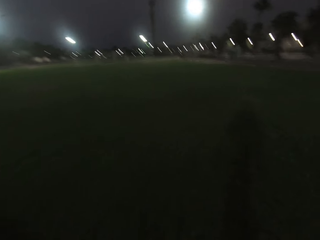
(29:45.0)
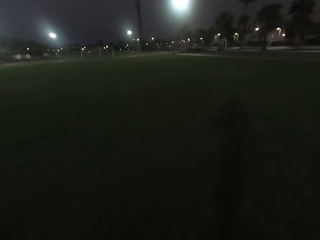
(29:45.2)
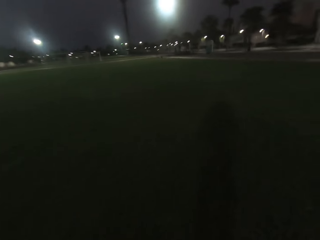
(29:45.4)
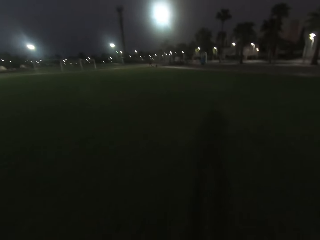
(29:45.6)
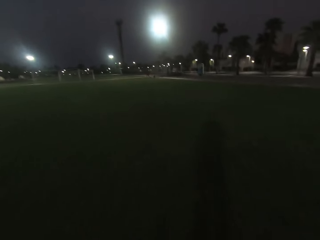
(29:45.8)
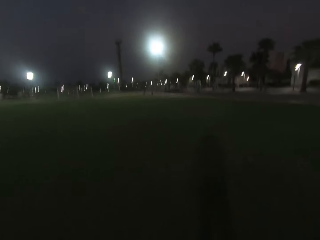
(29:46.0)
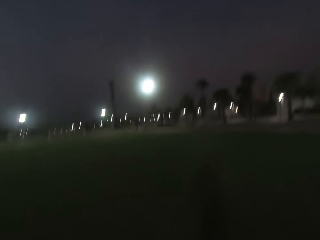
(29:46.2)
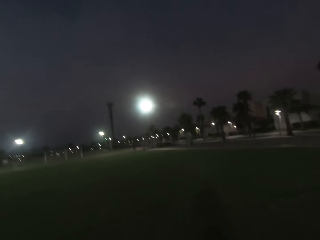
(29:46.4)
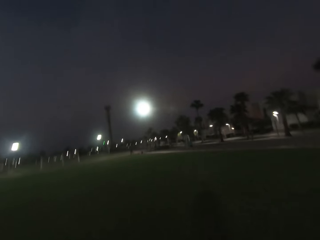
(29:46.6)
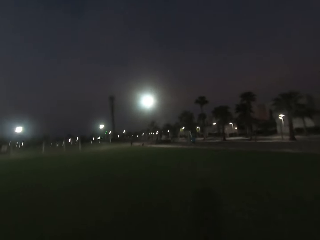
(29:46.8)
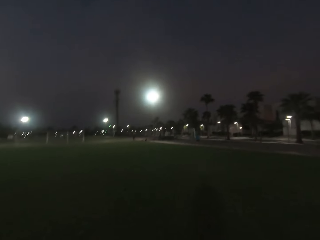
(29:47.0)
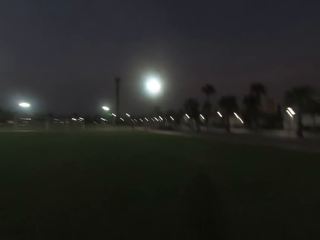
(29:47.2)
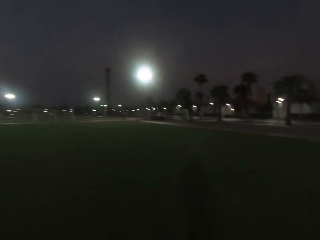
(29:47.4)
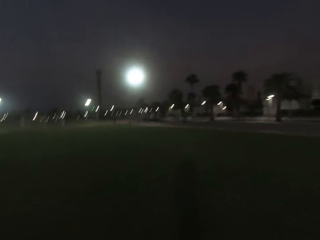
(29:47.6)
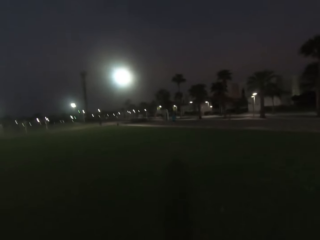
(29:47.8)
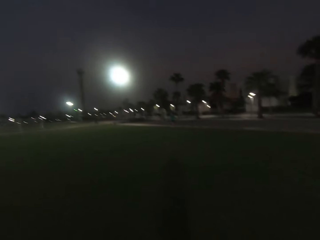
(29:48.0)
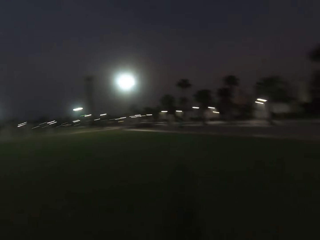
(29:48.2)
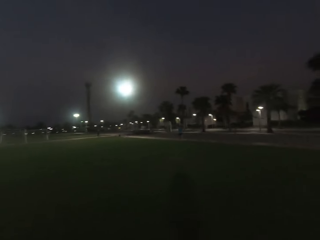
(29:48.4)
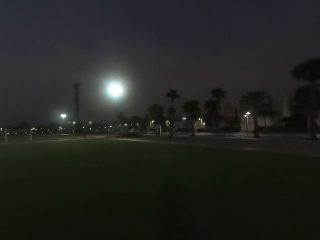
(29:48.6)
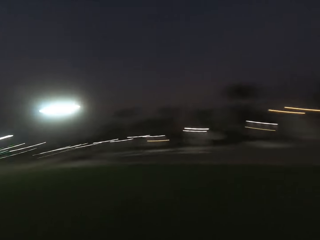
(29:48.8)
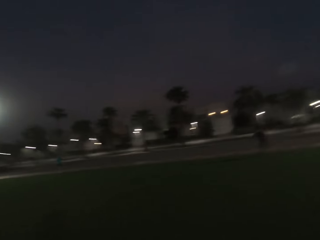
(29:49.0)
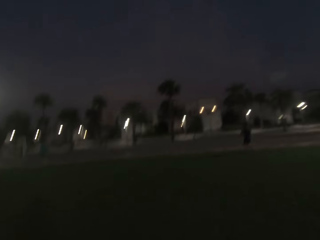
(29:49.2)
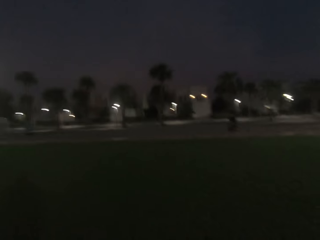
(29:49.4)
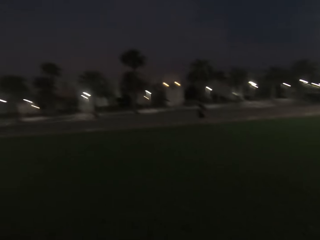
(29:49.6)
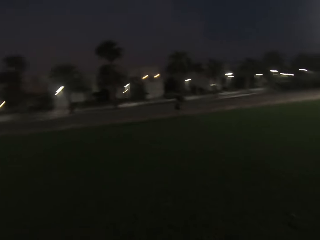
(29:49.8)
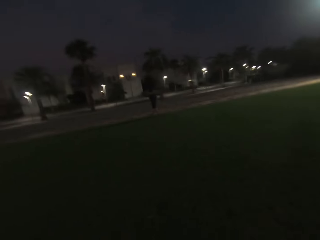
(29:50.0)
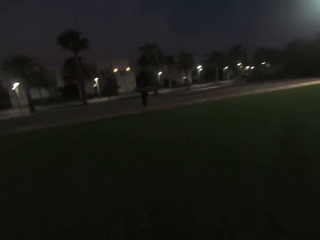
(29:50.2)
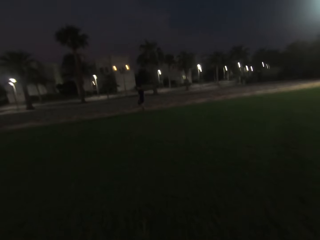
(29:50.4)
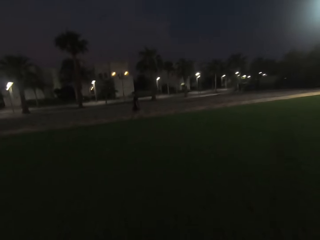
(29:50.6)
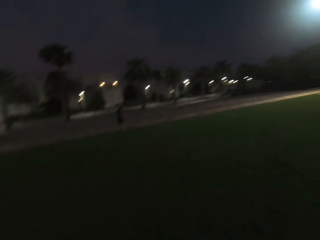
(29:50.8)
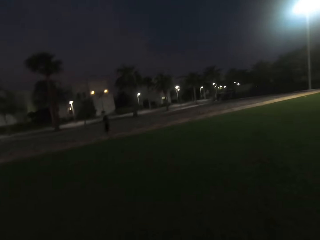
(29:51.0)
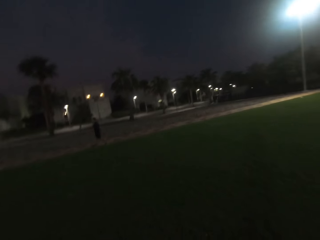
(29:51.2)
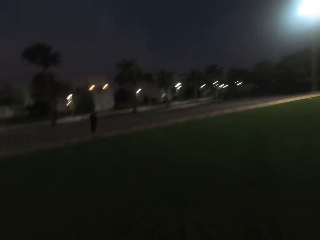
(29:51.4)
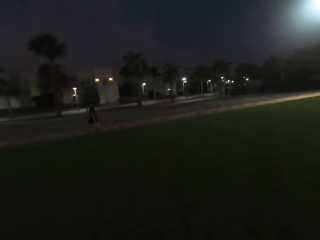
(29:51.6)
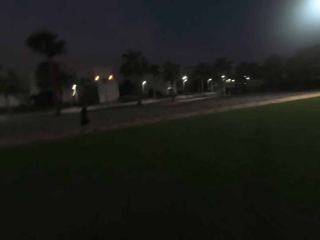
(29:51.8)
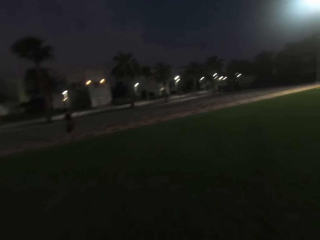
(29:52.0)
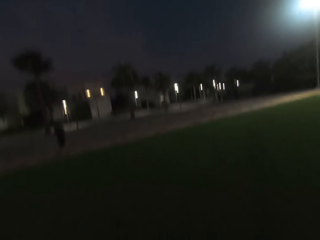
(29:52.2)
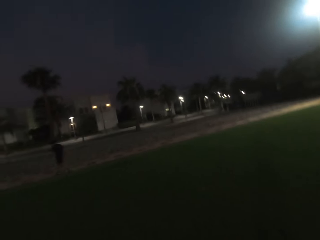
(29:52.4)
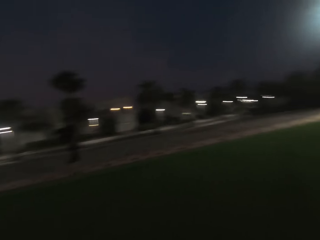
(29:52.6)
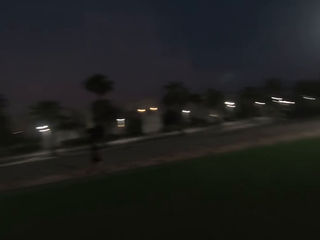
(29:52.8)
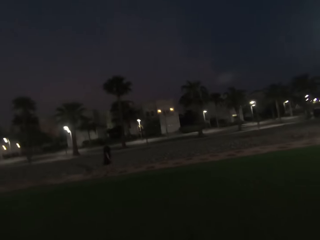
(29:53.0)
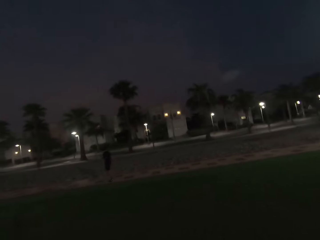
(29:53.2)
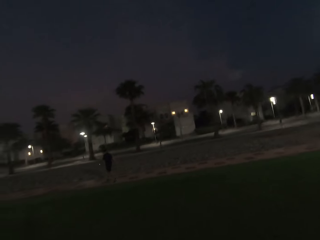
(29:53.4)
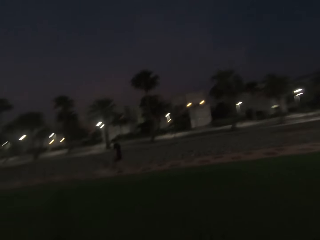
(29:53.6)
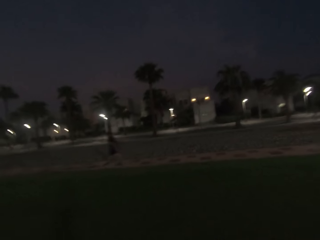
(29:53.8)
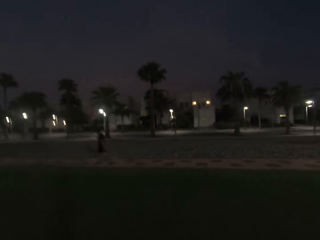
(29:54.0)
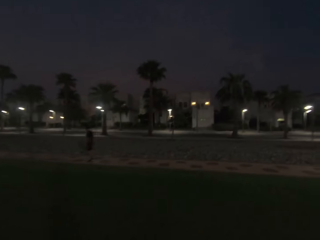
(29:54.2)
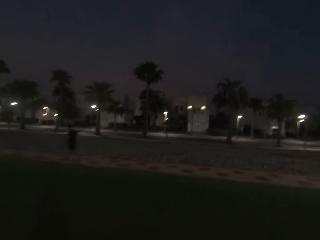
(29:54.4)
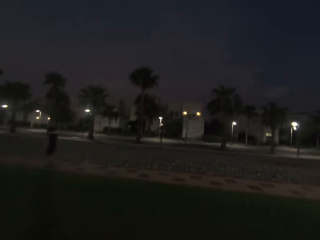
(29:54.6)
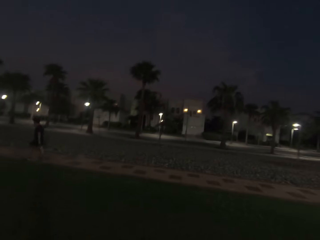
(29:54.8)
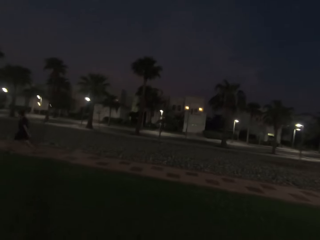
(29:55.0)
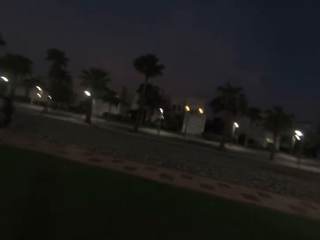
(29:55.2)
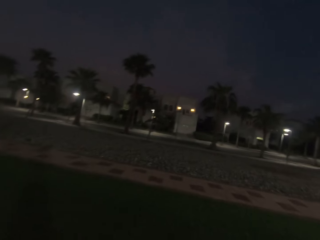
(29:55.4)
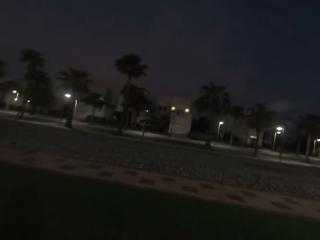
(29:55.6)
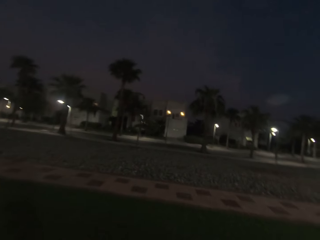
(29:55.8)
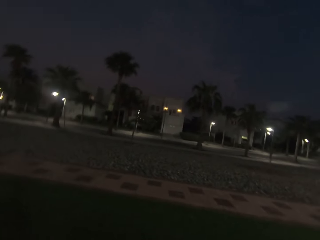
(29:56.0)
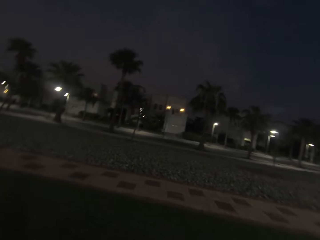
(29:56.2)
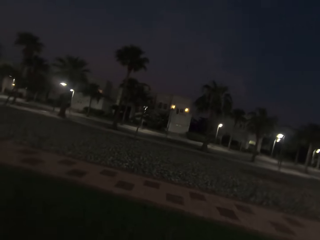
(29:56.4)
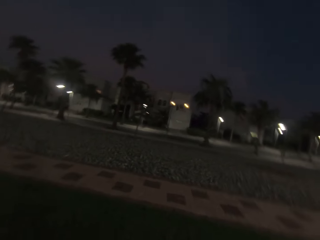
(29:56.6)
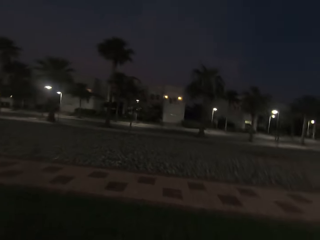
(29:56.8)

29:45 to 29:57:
The camera wearer walks forward and turns right. A man walks. The camera wearer walks forward.

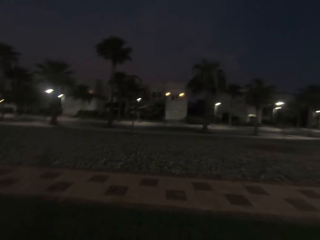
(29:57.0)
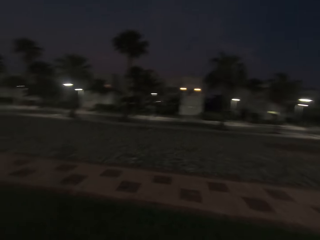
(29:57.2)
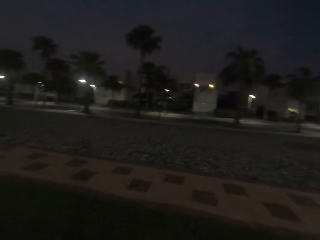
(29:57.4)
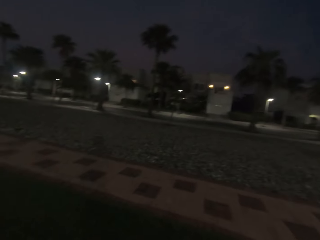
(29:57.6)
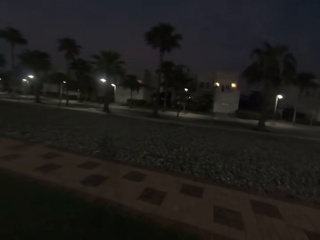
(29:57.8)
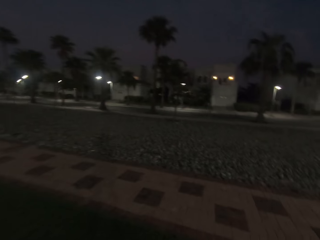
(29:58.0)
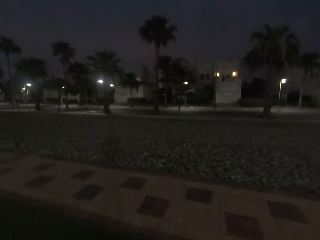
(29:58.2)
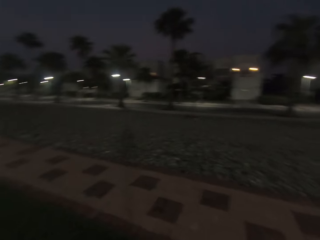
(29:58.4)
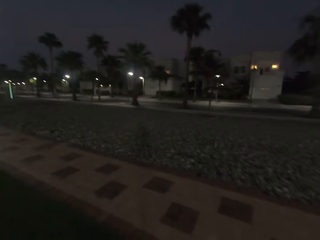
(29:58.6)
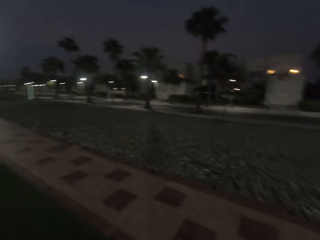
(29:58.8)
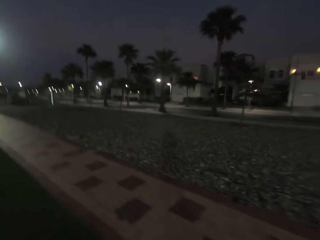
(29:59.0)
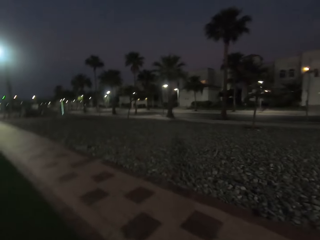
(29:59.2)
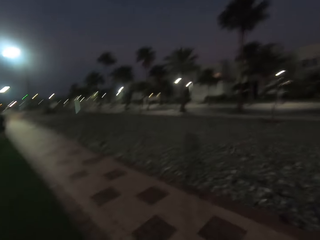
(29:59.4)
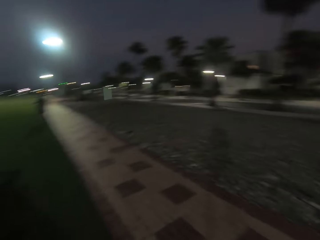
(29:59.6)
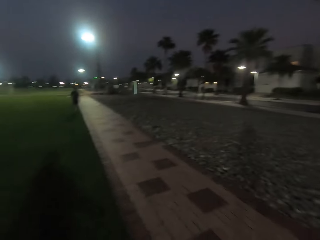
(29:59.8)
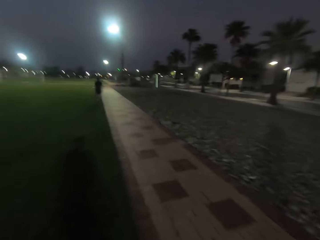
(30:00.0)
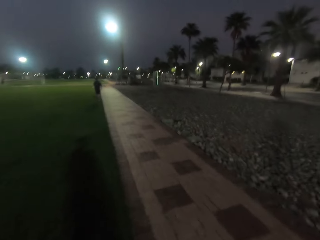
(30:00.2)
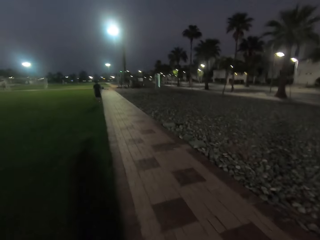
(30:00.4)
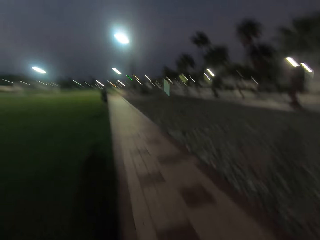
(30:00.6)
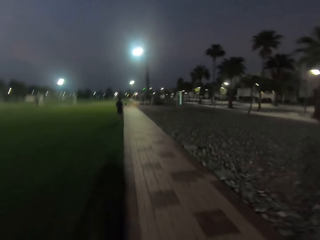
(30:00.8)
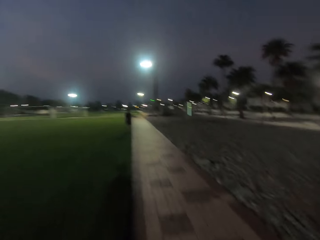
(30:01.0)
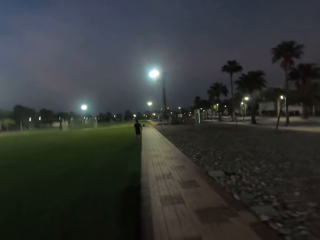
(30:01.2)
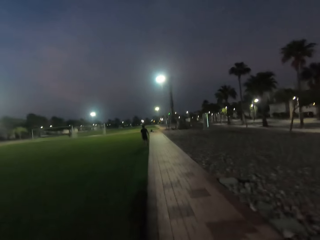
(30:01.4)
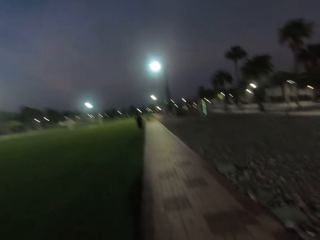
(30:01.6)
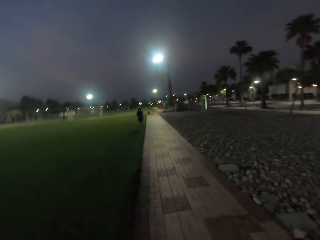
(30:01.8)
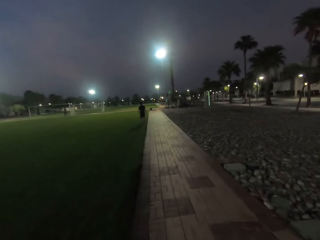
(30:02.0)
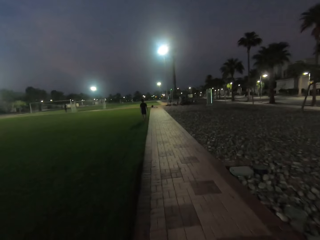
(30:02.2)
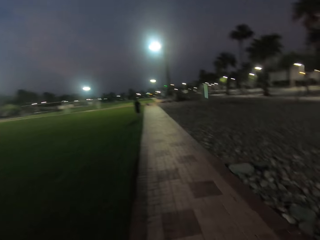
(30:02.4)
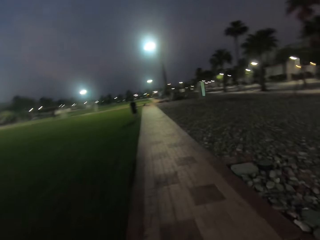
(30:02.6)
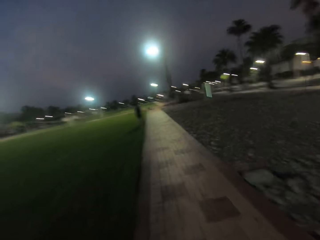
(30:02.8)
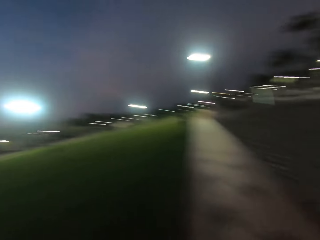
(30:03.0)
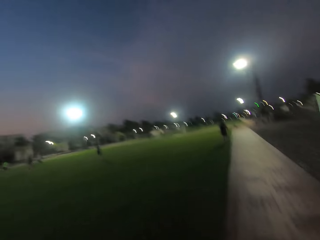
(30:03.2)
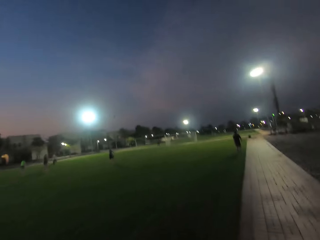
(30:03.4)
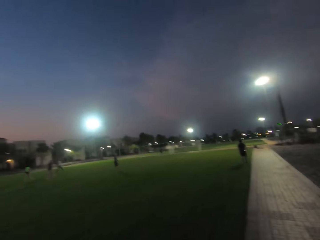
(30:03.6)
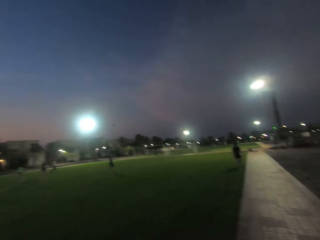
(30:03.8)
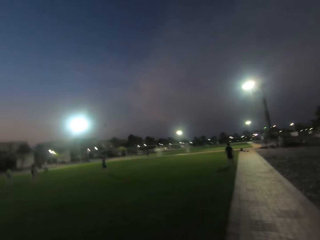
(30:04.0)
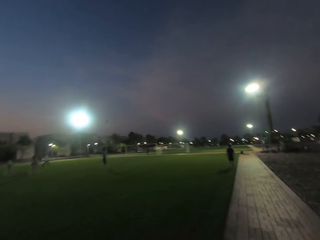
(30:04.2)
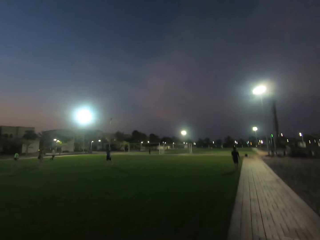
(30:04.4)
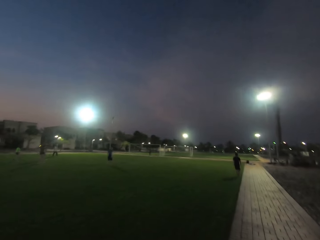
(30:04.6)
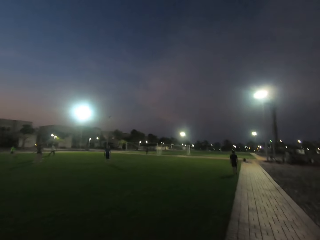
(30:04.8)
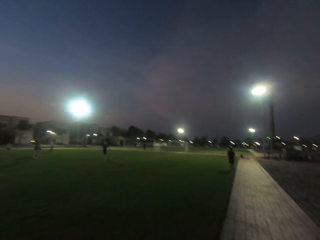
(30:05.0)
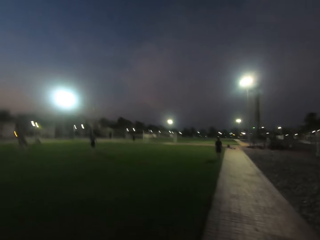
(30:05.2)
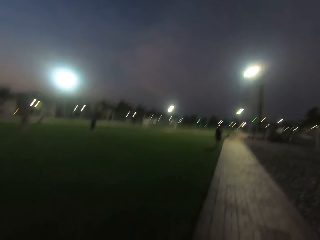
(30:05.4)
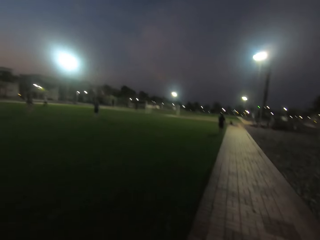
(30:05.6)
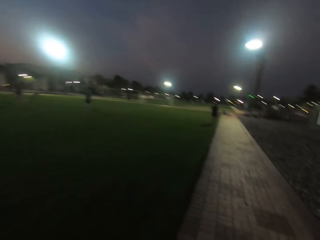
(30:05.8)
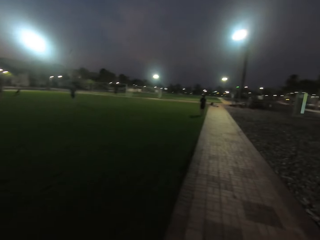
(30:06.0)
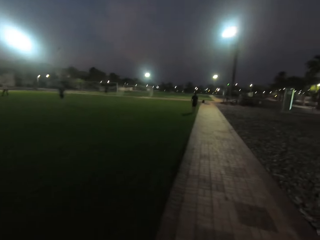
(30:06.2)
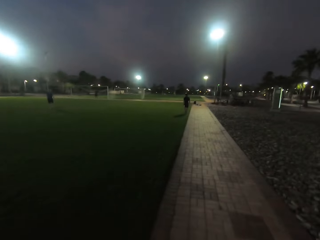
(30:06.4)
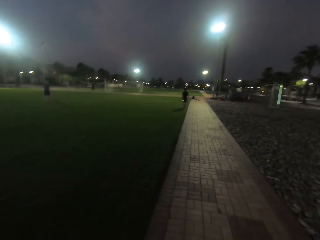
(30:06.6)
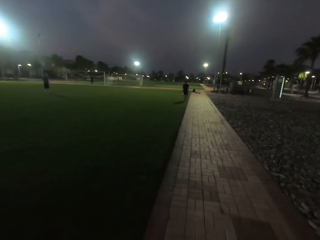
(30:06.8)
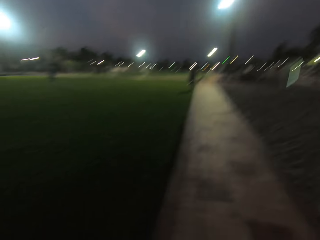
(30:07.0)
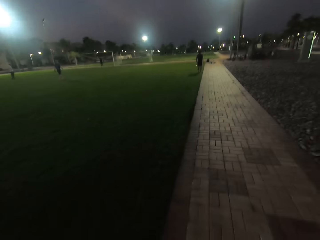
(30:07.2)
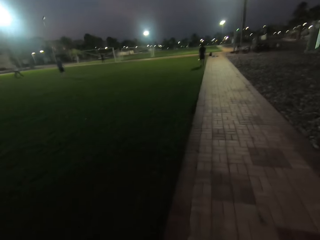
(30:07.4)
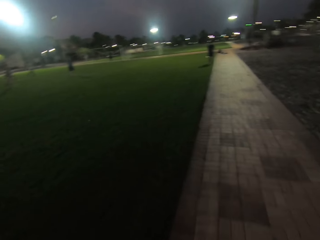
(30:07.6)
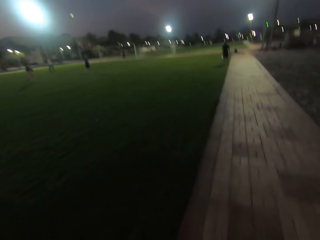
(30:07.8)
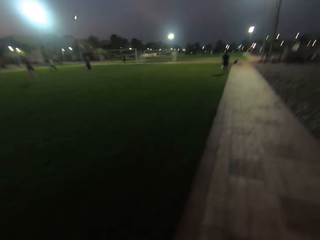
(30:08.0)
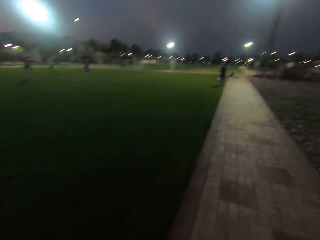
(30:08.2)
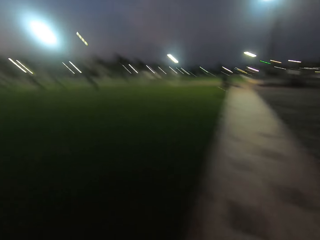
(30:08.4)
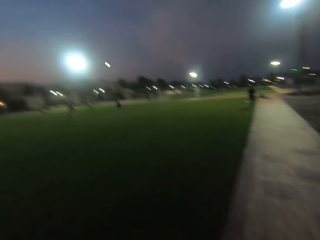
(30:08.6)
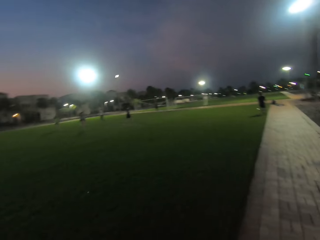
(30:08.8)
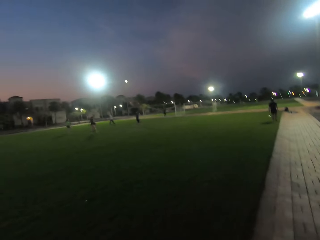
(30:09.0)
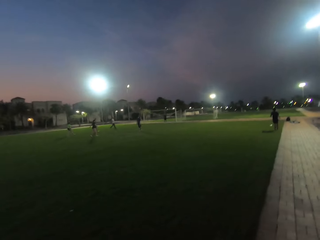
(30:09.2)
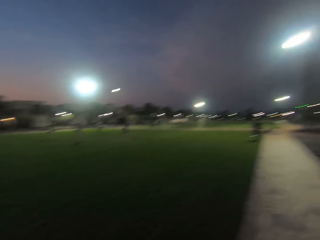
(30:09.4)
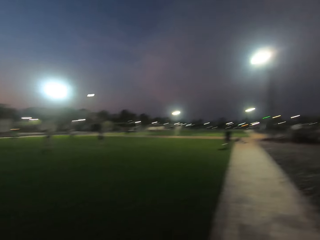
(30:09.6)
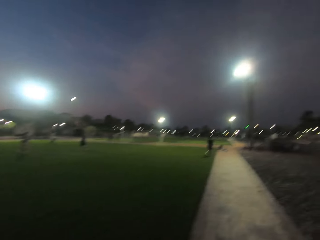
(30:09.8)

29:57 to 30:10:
The camera wearer walks out of the field, walks along the path and walks forward.
